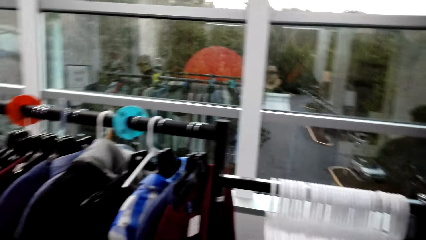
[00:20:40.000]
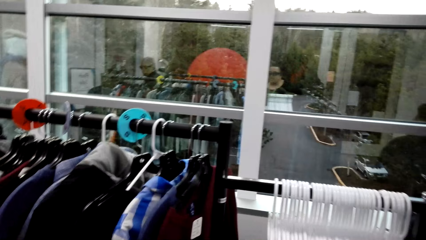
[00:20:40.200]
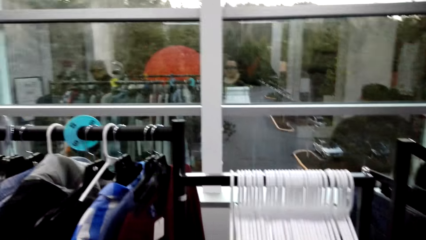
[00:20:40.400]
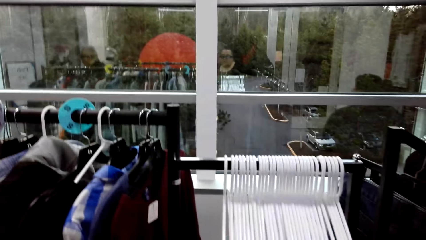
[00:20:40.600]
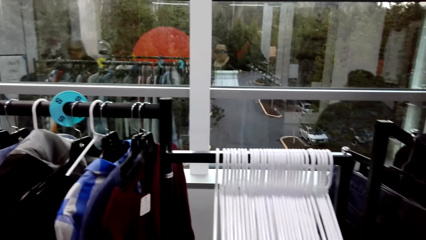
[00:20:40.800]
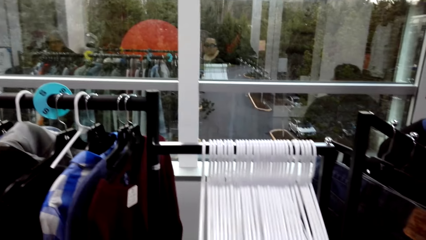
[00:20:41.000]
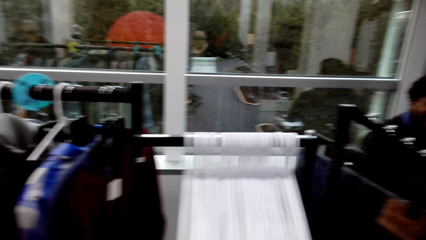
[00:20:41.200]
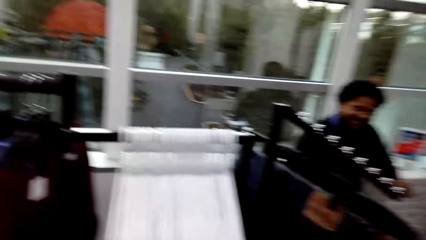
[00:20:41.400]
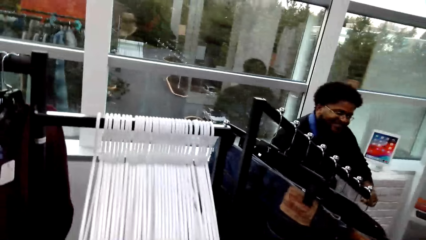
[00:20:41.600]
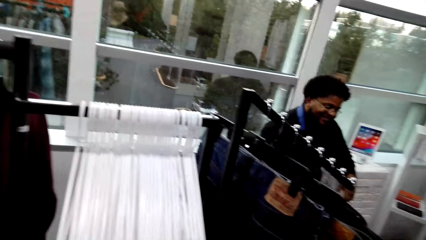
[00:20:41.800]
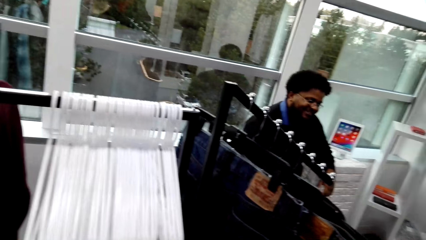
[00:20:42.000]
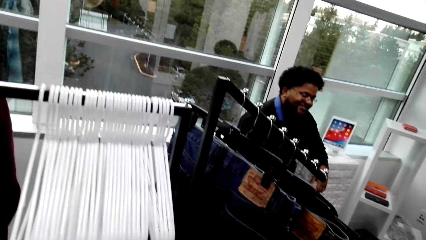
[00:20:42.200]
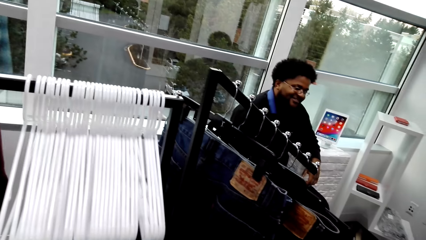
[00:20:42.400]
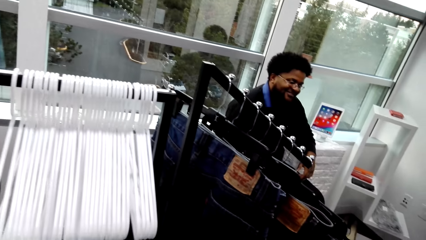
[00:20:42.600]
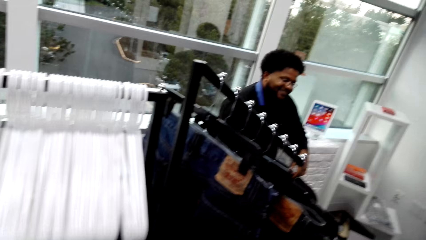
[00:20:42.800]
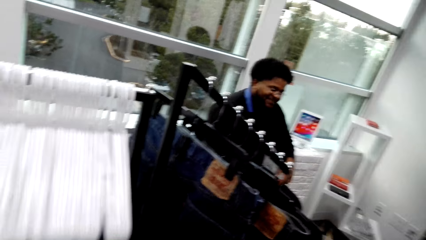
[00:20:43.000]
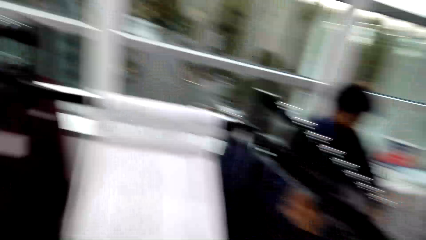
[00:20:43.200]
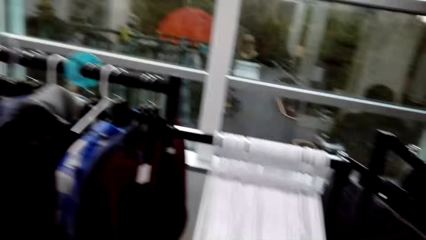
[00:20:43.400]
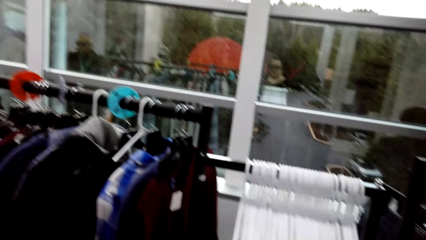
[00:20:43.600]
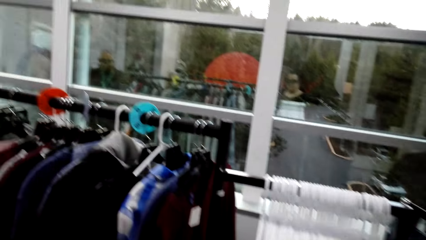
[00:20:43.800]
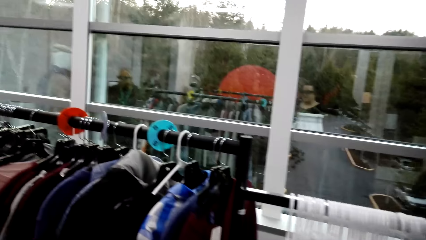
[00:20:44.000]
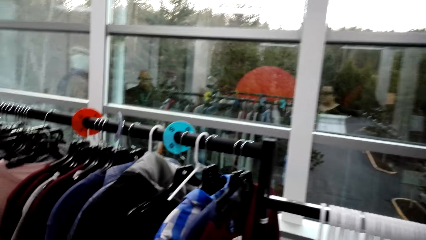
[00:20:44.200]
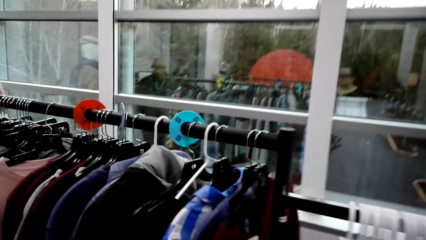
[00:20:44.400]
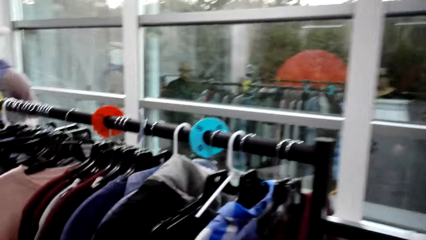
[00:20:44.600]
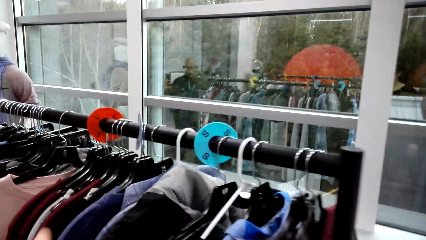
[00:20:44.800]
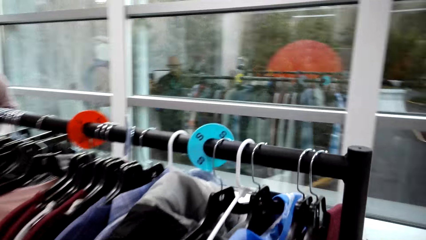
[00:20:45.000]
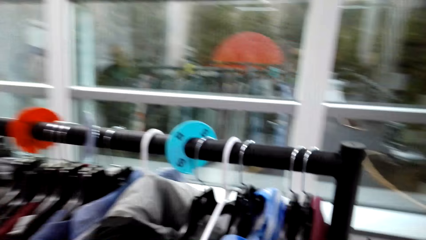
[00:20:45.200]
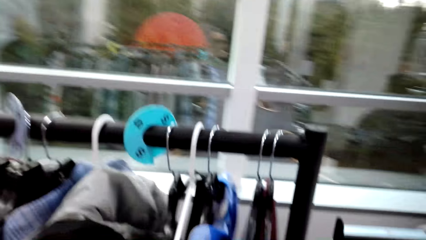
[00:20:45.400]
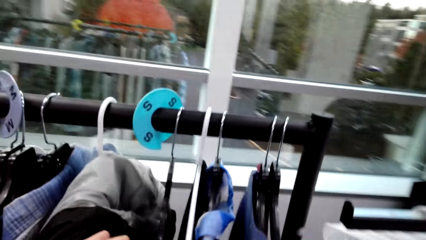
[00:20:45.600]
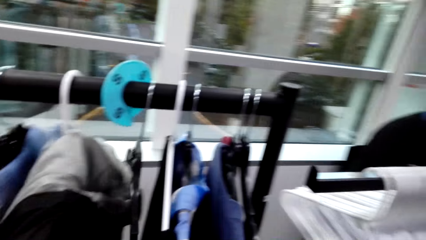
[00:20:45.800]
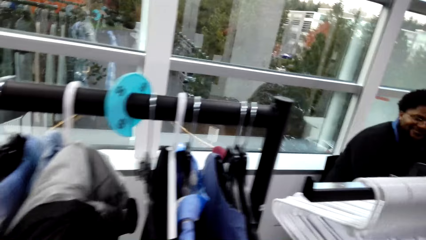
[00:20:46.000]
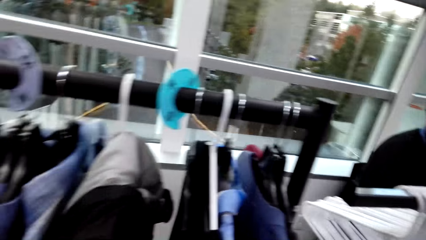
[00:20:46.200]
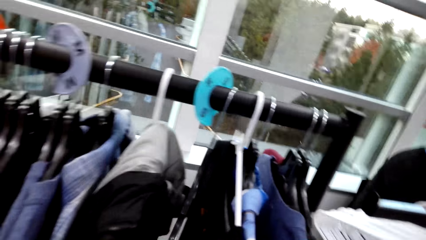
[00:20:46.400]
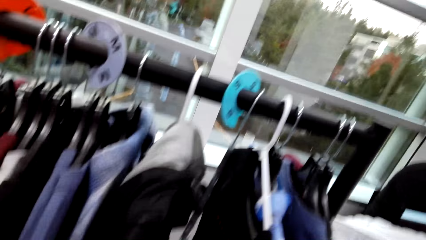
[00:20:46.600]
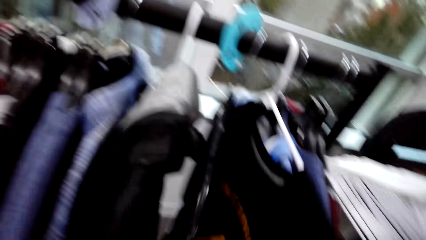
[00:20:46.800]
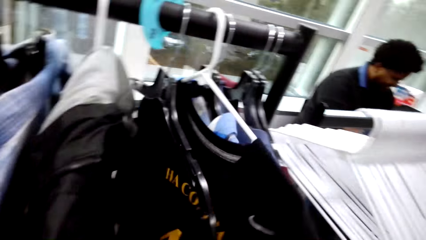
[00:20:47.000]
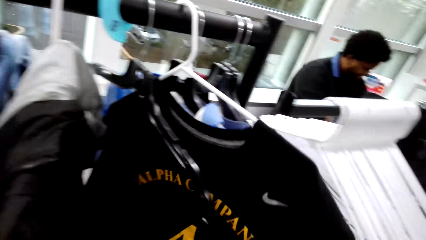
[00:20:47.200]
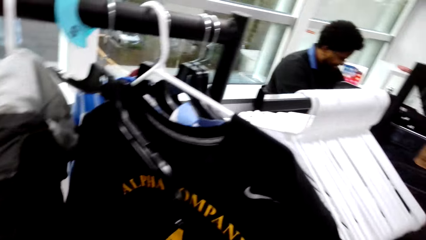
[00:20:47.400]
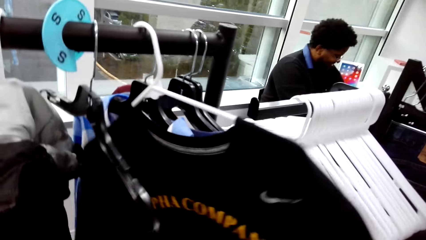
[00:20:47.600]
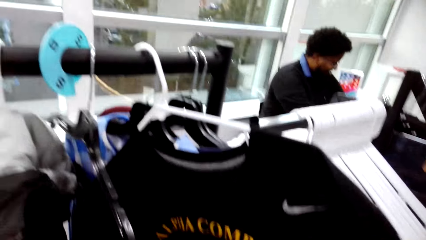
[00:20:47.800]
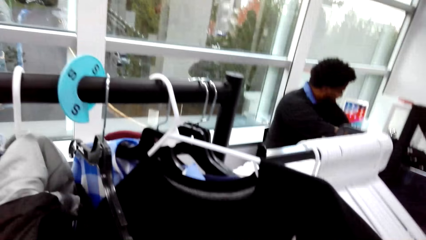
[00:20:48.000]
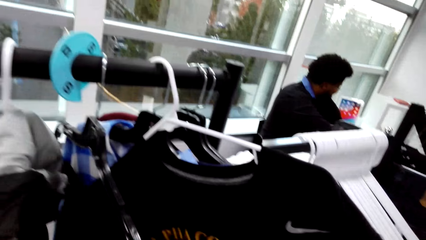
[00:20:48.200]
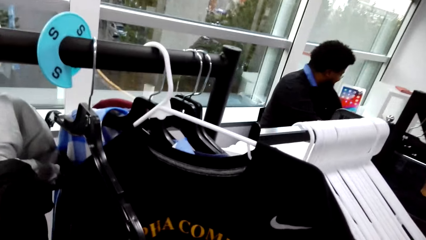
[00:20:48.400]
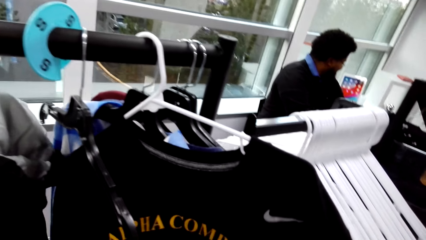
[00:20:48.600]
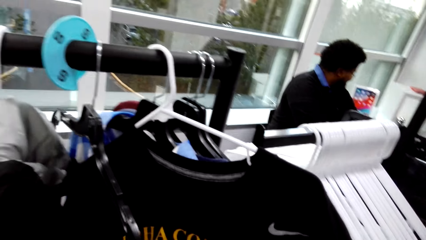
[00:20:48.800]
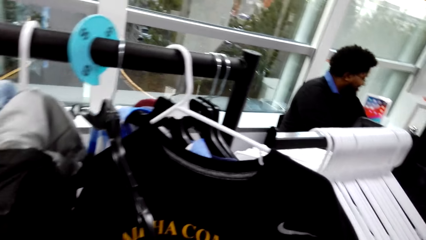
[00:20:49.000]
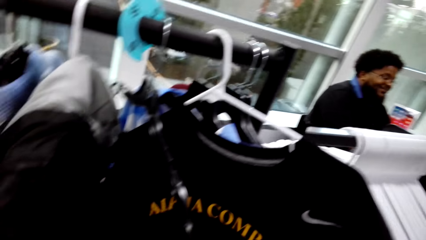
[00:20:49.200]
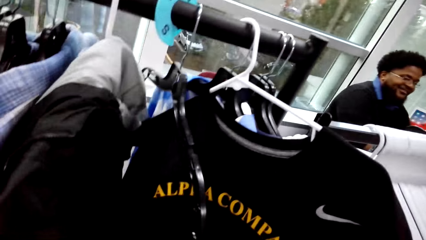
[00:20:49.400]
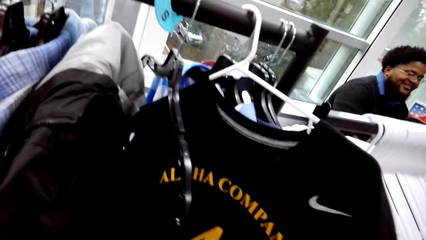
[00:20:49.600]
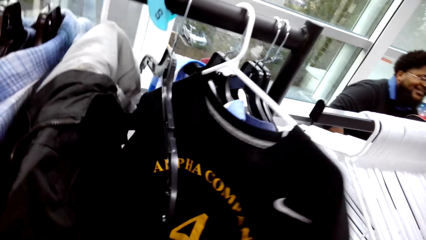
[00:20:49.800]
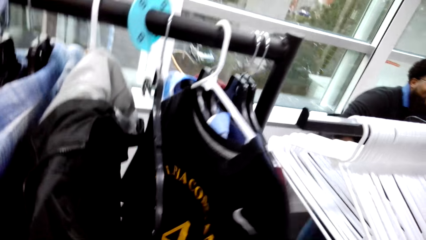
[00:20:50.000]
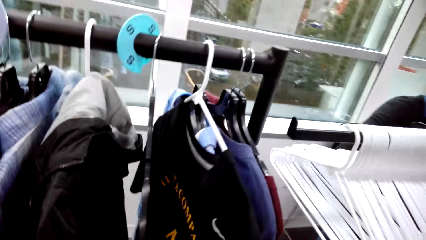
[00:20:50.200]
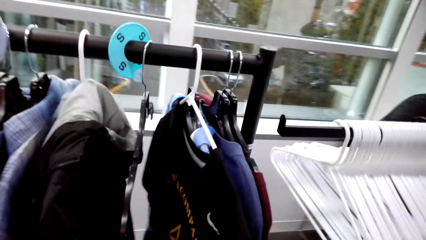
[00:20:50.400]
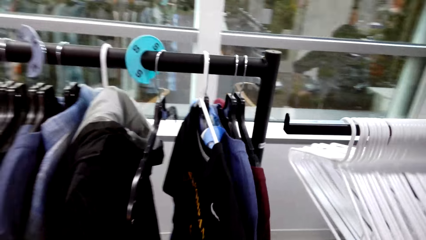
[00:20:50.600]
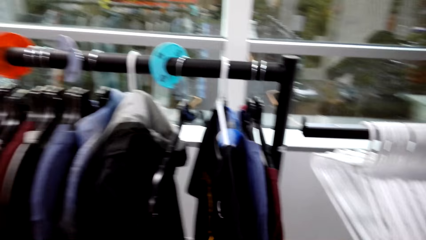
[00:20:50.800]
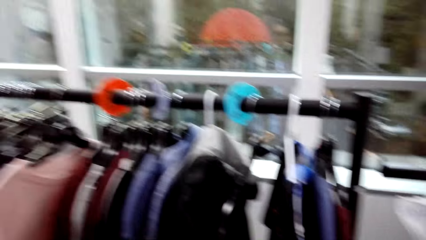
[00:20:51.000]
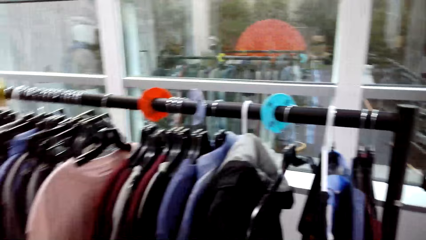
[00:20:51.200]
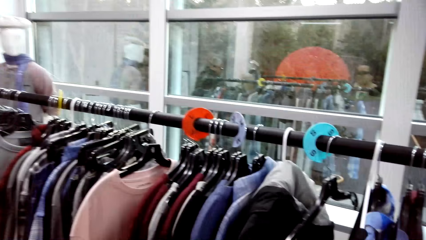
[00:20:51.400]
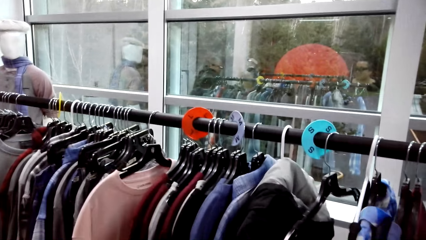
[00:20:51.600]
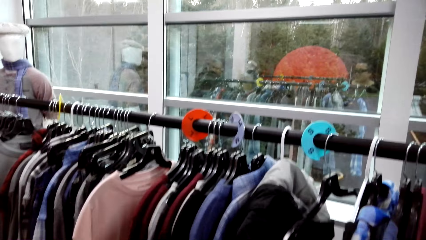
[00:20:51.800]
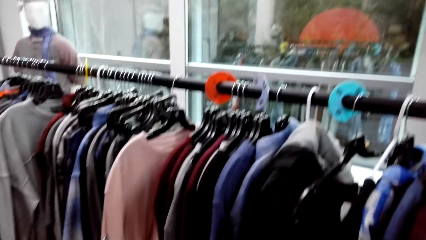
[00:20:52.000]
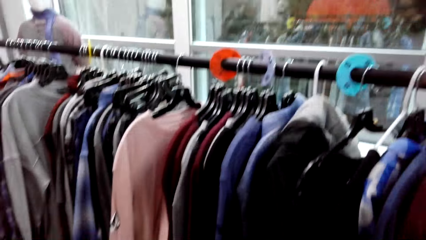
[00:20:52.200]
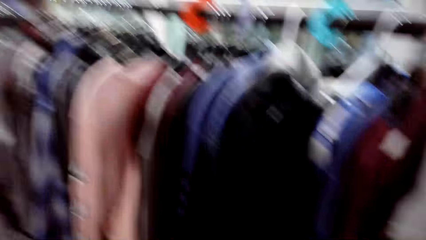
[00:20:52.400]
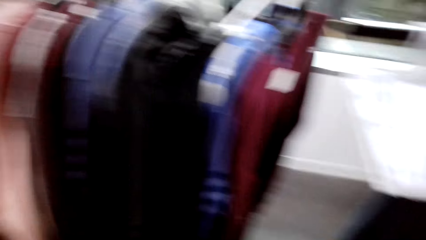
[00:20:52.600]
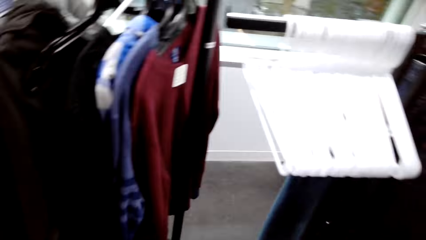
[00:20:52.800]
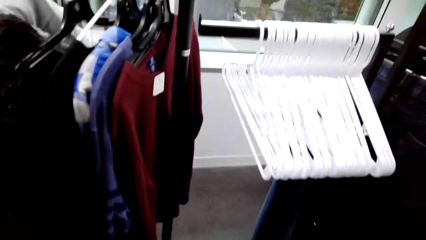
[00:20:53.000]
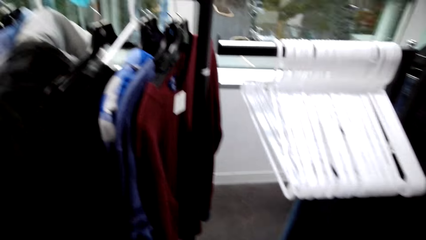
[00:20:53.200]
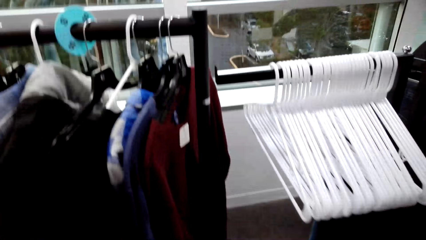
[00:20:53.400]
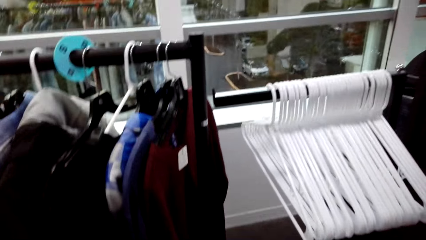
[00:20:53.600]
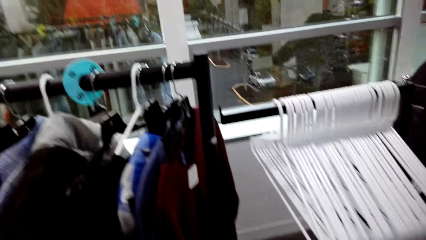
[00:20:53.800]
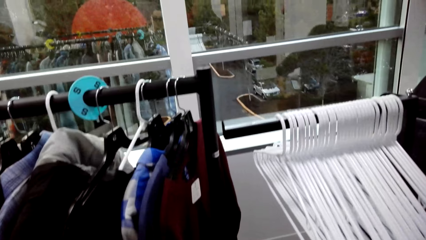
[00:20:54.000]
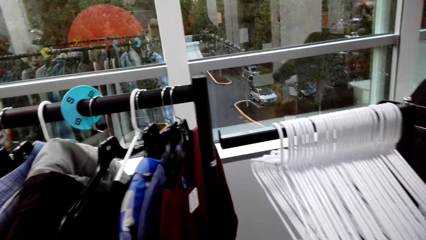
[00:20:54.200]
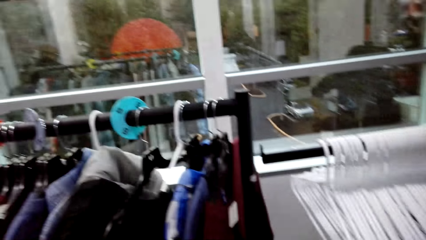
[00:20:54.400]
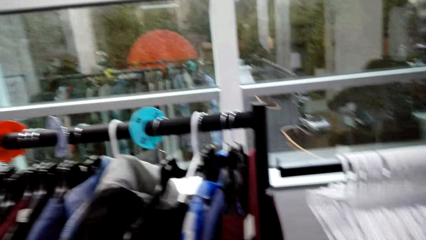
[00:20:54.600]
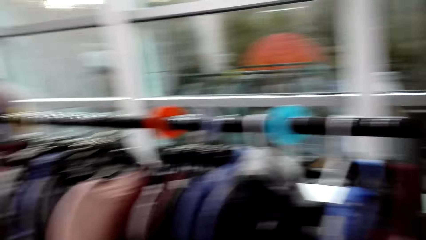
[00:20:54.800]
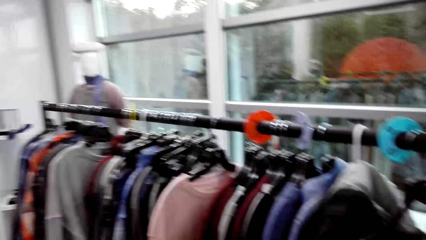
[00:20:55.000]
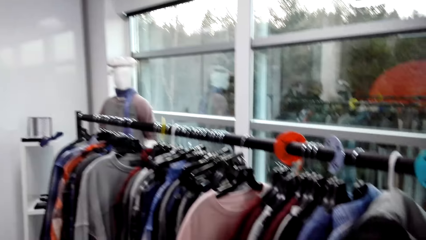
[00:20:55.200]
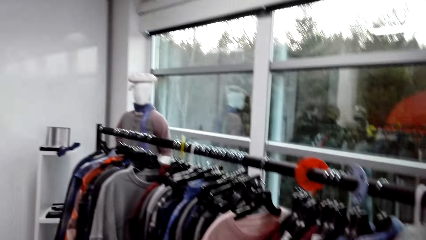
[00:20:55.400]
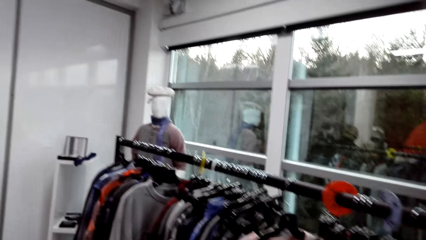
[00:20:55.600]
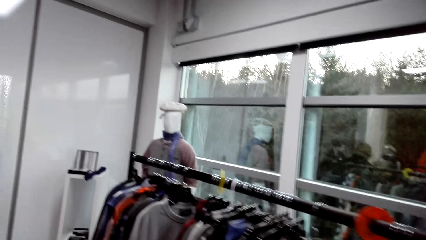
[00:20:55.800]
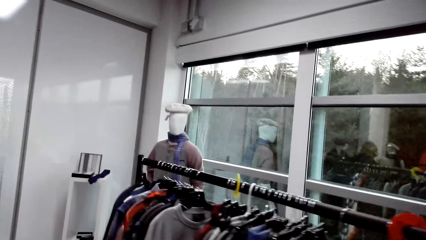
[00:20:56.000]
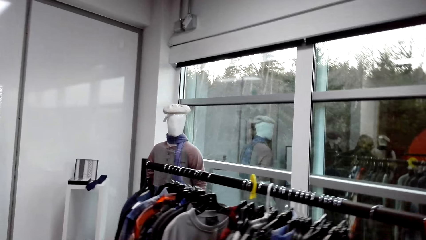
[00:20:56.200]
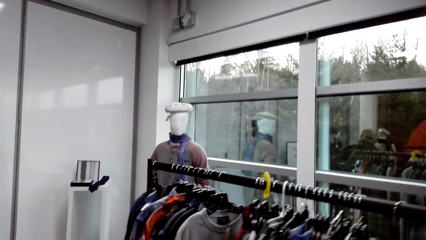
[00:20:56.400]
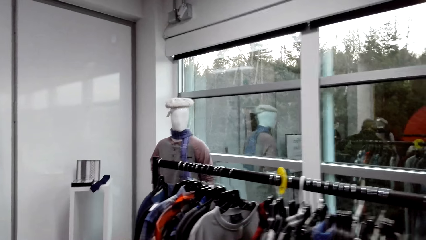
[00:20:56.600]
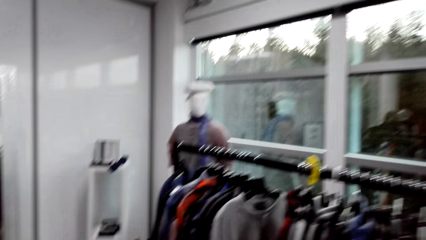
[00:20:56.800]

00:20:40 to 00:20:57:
A man sits on a chair in the clothing store. The camera wearer walks around in the clothing store. They check through the t-shirt. They sample clothes on a clothing hanger stand. They walk around in the clothing store.
